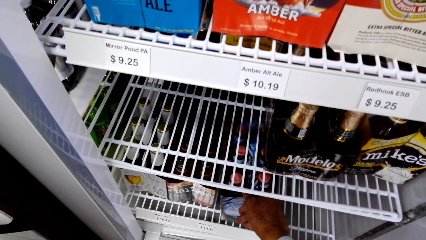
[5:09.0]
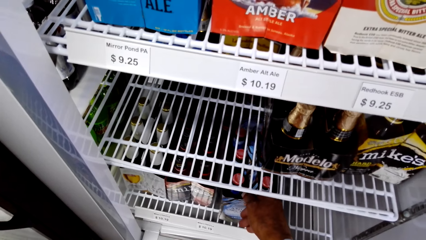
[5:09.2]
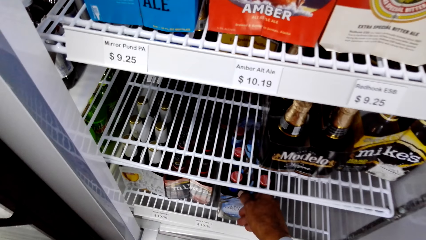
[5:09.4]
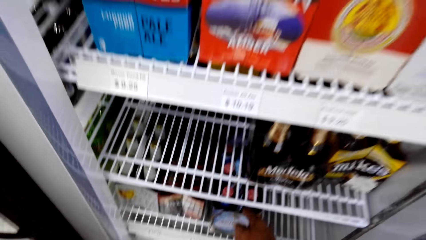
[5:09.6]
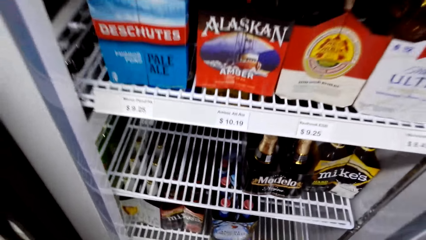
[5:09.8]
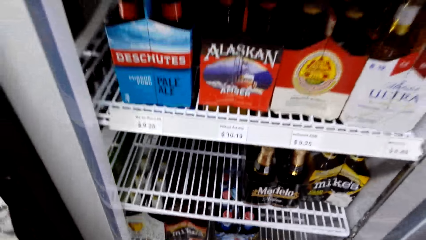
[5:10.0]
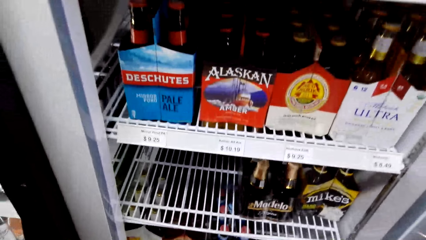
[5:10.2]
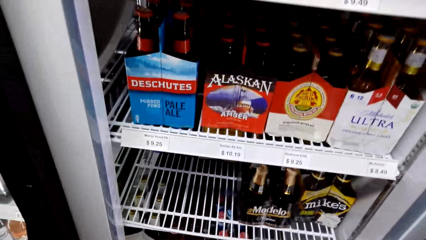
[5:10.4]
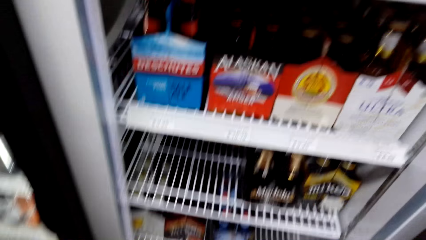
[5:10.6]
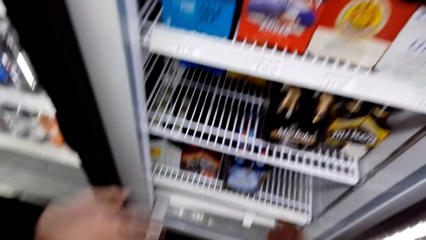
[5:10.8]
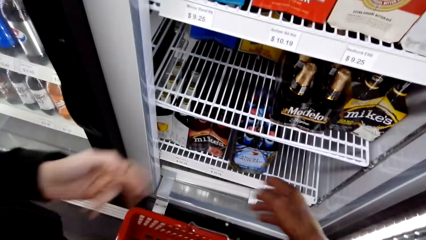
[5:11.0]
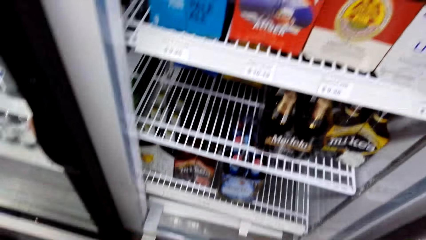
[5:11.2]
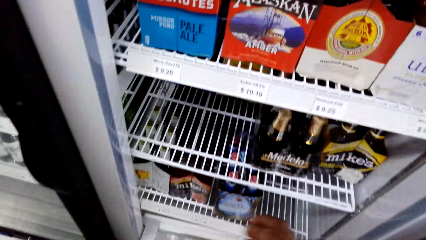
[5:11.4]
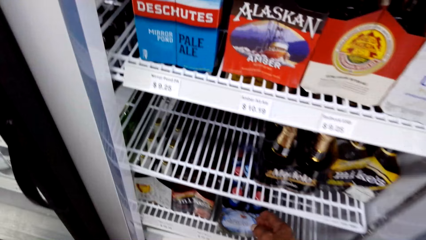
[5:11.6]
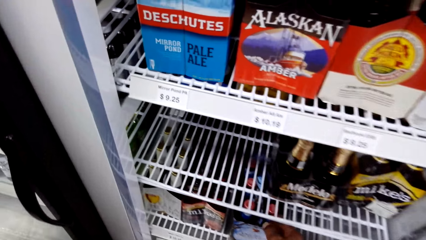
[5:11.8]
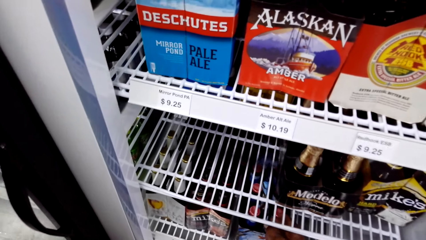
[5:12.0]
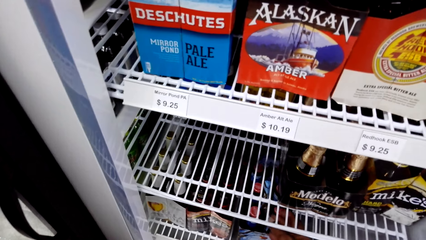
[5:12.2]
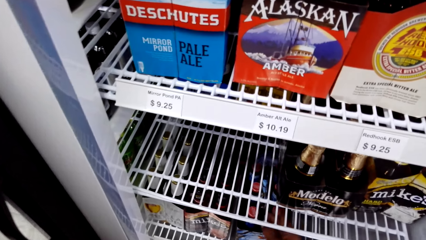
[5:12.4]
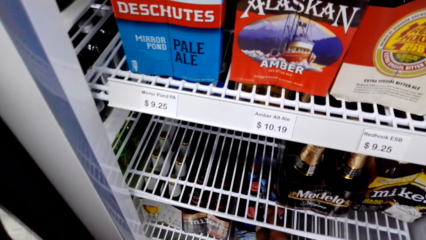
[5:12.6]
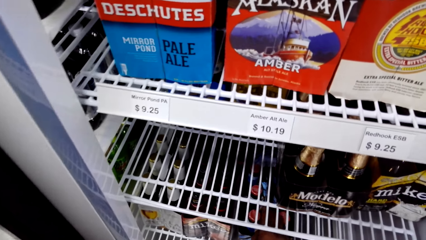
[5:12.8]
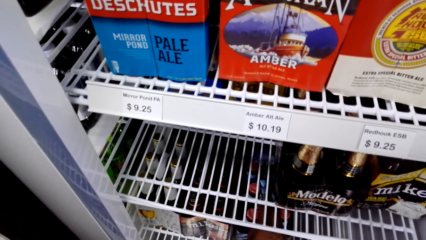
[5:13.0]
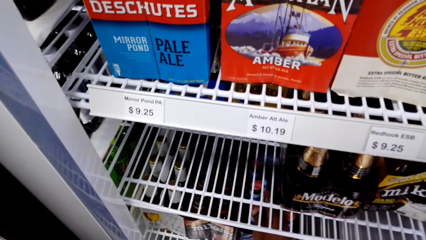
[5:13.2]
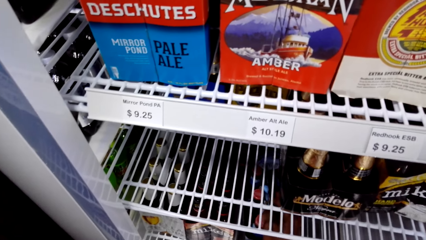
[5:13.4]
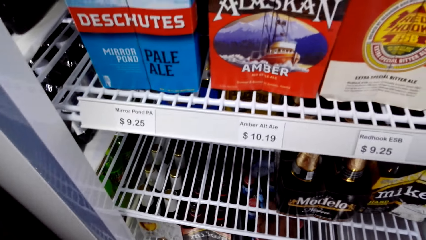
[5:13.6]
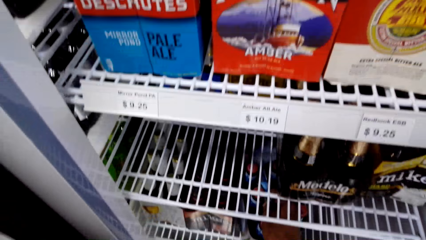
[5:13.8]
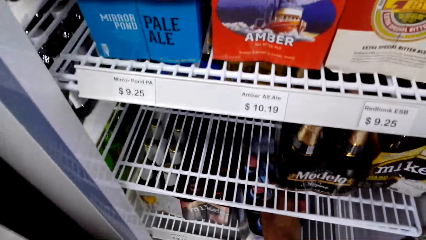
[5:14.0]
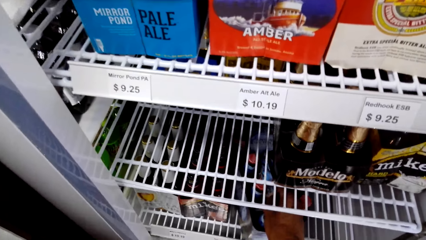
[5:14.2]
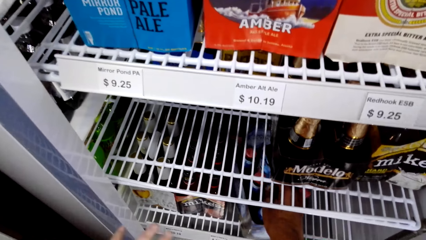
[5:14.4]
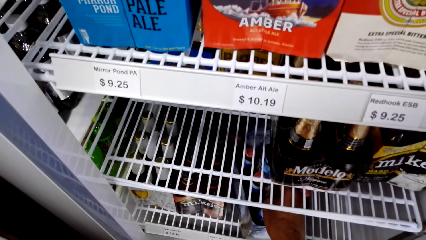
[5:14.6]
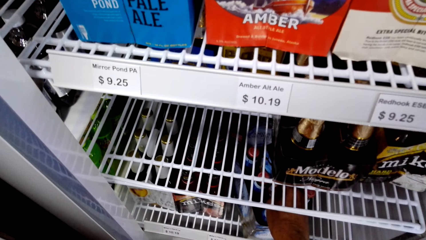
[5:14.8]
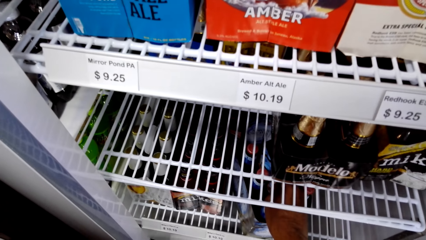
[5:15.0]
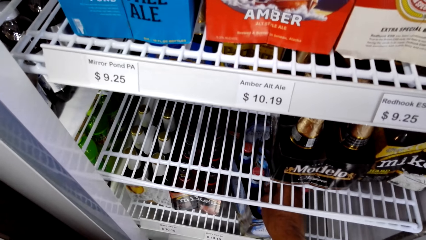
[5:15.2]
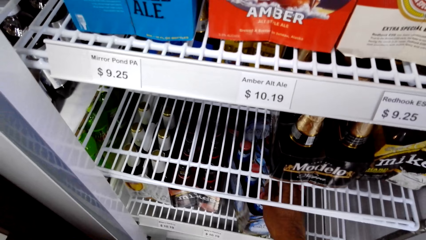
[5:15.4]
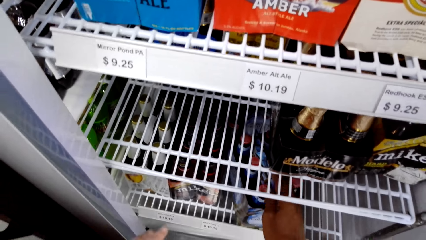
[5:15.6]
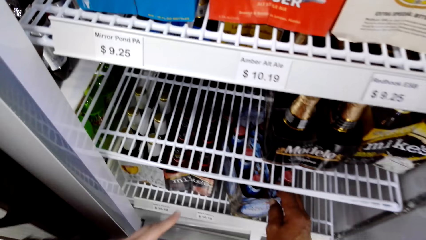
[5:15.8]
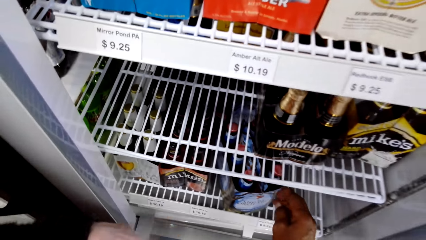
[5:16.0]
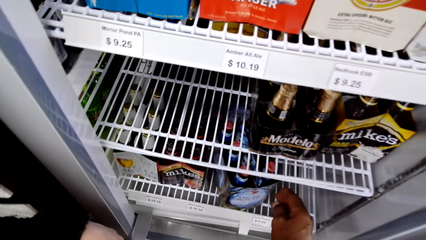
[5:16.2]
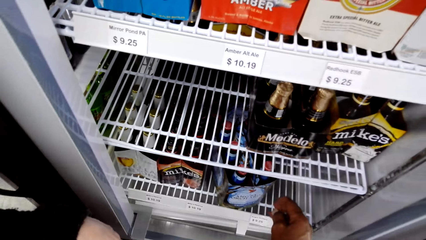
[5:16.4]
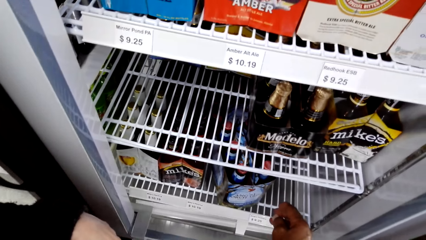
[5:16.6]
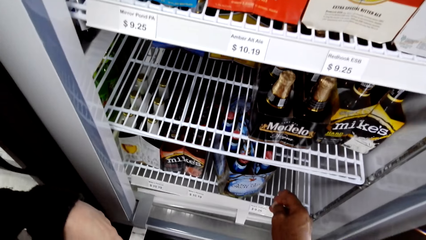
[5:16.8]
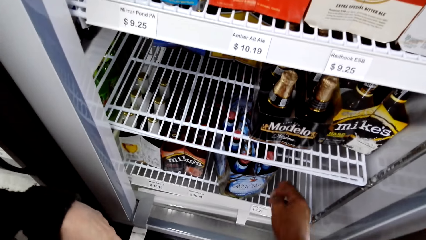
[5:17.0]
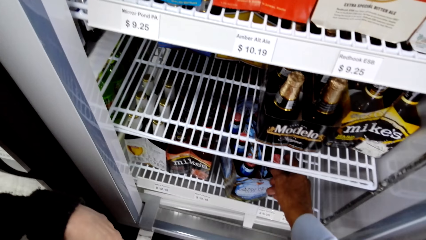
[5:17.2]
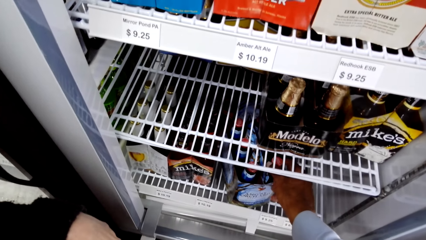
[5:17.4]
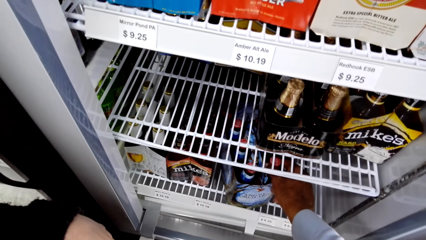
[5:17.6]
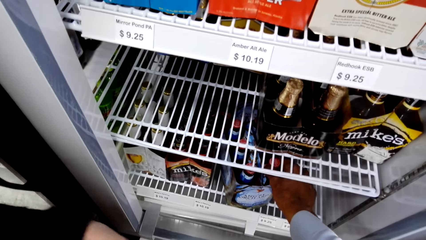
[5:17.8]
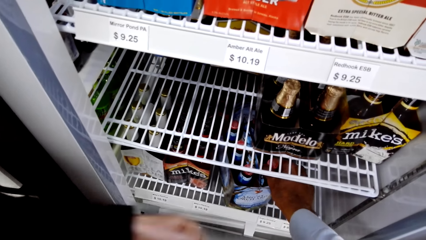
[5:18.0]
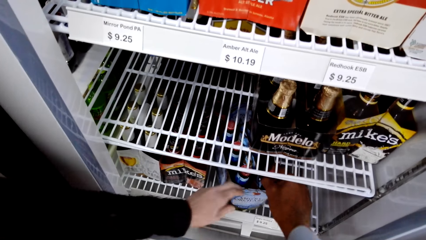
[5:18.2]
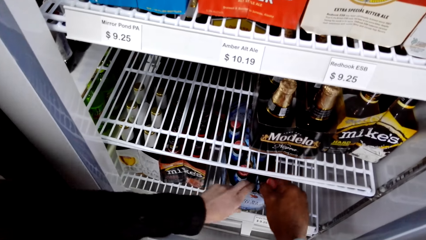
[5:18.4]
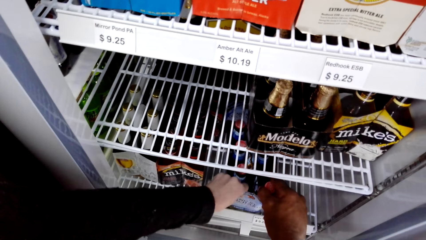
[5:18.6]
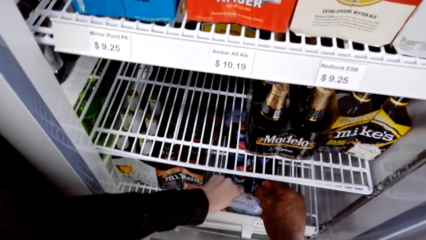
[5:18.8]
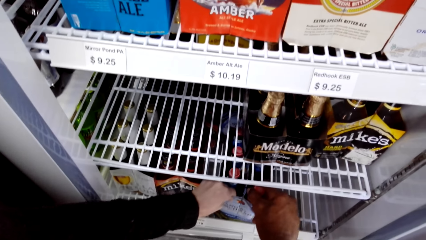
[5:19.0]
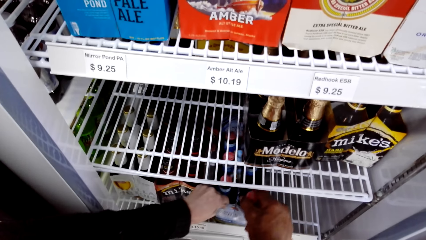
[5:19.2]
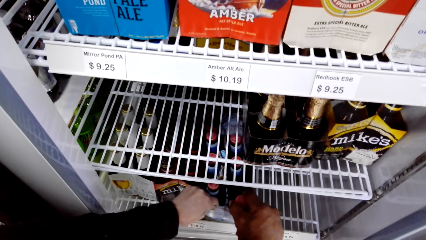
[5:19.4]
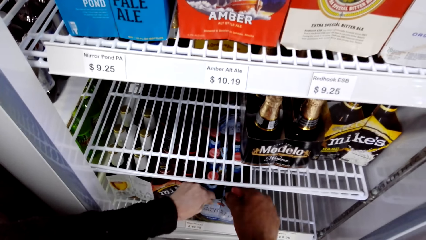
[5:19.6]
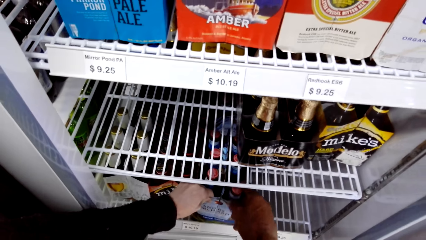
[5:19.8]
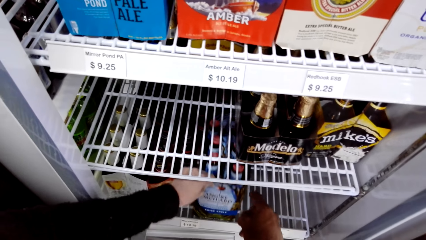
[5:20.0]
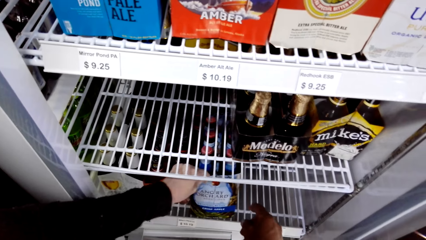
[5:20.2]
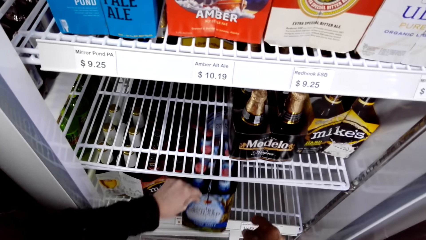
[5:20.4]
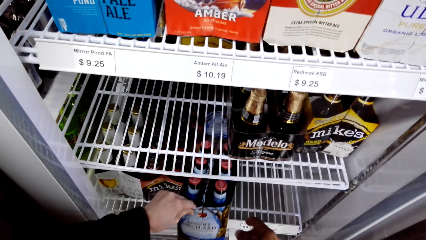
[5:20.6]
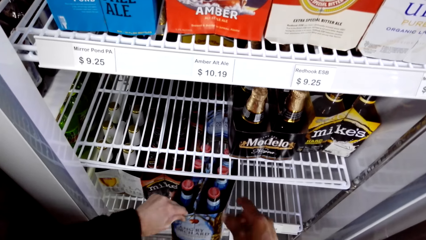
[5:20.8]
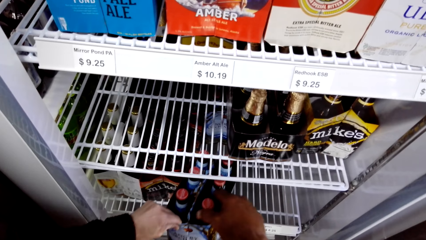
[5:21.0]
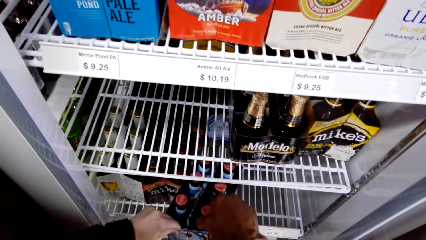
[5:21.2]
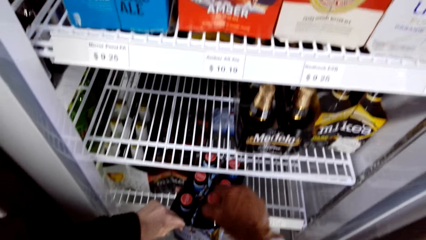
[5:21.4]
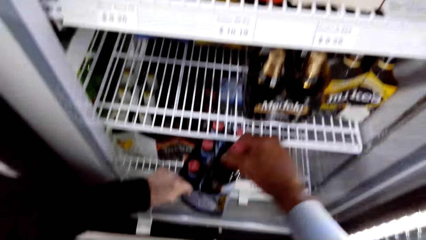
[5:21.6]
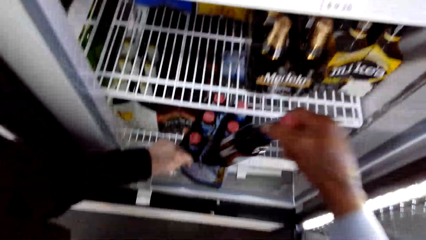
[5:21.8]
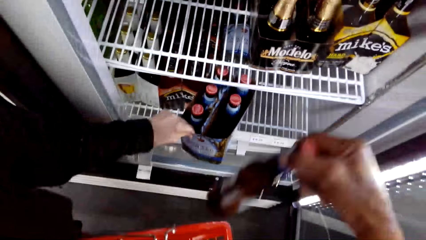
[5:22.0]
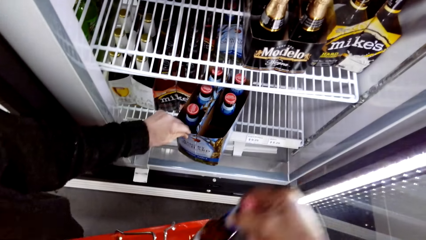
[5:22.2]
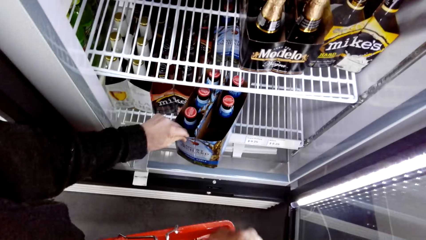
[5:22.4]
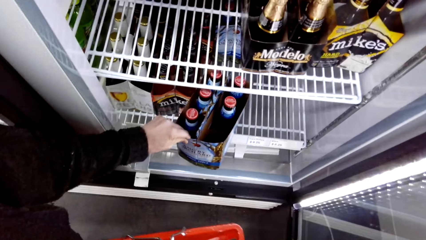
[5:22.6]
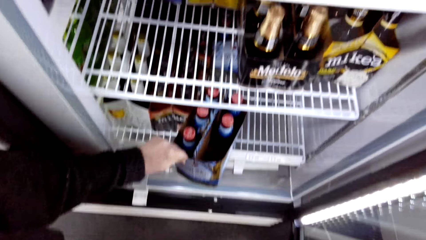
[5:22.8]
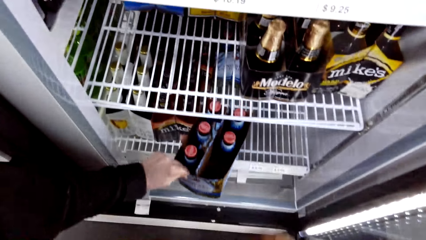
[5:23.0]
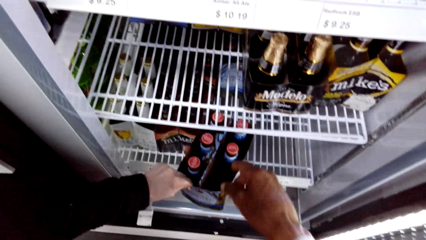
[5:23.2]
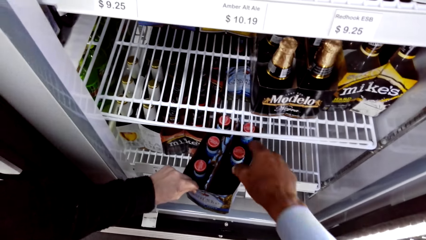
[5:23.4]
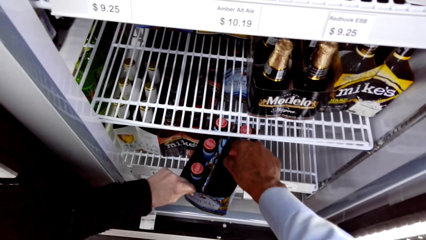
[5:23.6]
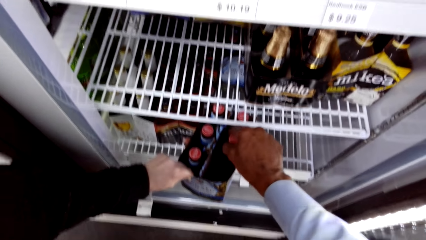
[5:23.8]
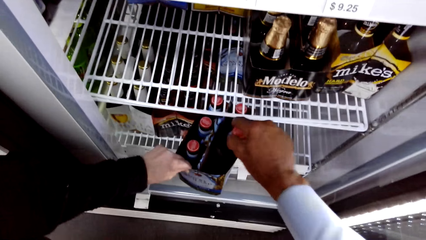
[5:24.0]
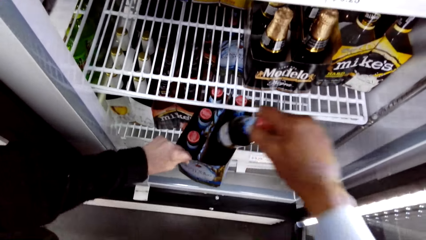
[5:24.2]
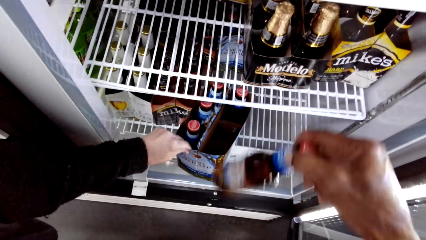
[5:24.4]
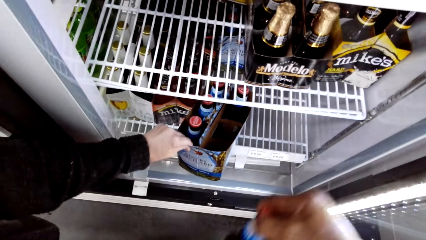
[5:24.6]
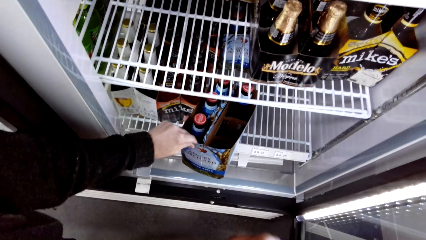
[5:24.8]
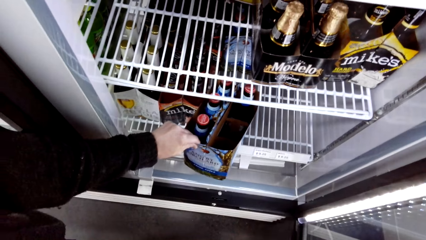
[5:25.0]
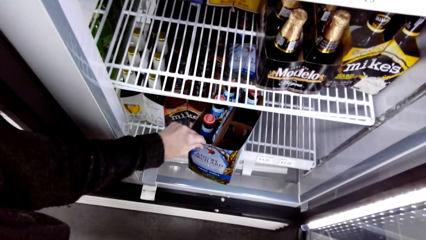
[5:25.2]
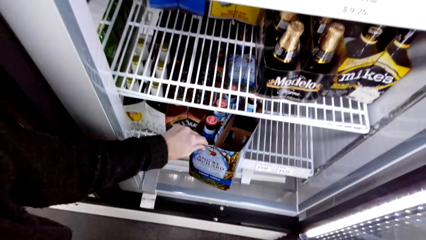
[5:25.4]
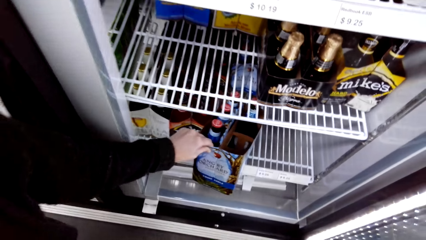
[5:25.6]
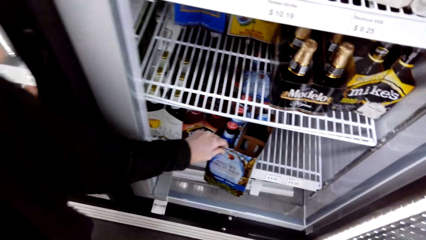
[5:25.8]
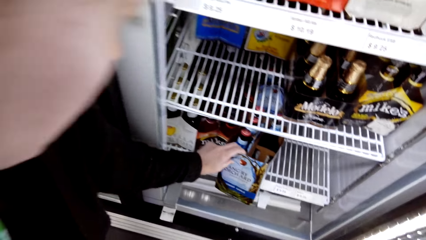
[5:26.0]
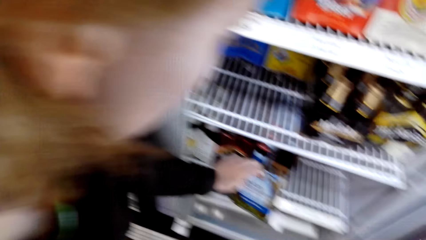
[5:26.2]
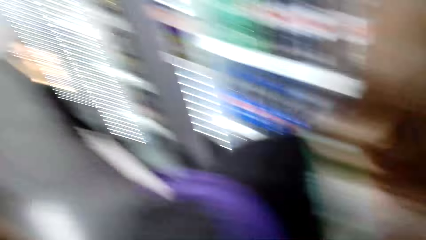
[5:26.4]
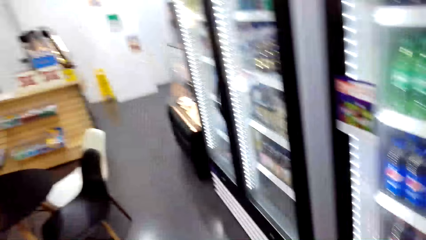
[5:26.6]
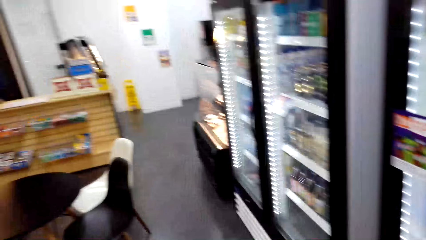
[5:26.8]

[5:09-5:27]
The camera wearer touches the beer bottle and talks with a lady. They talk with the lady again and look around. They touch the beer bottle, look around, and talk with the lady. They open the fridge. They talk with the lady and pick up the beer bottle. They take something from the fridge. The lady holds the beer package.
